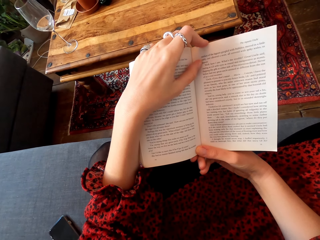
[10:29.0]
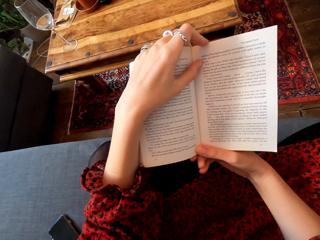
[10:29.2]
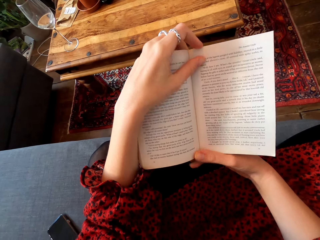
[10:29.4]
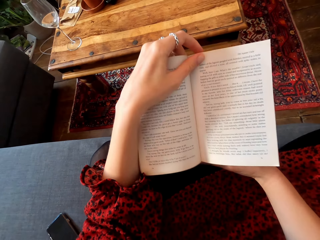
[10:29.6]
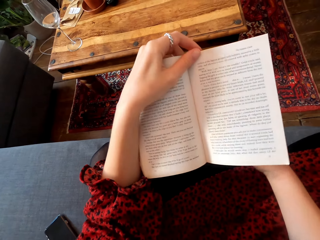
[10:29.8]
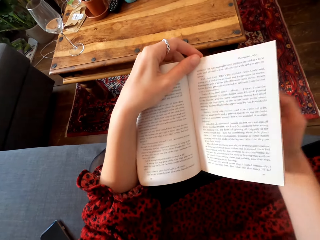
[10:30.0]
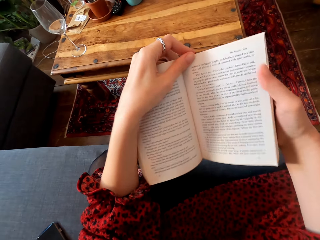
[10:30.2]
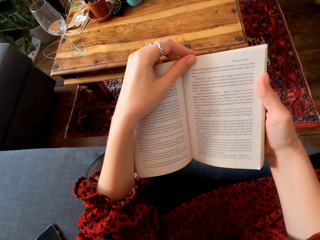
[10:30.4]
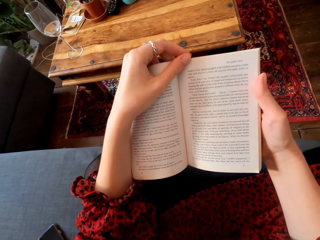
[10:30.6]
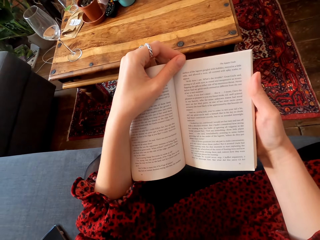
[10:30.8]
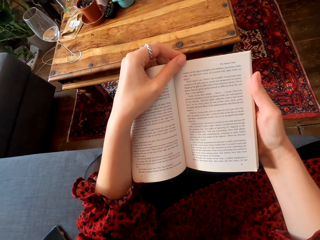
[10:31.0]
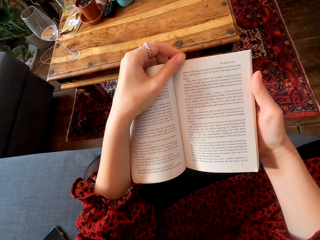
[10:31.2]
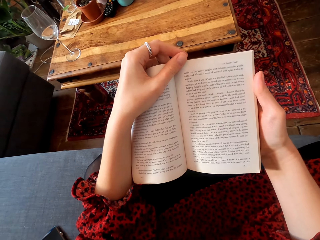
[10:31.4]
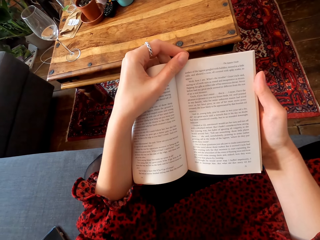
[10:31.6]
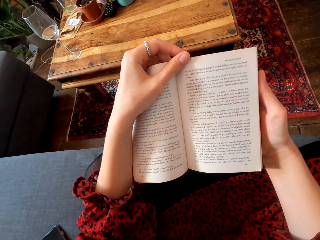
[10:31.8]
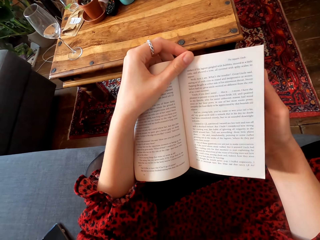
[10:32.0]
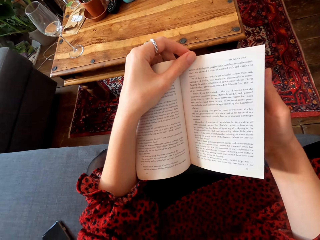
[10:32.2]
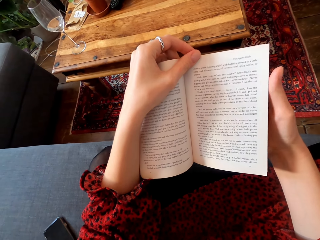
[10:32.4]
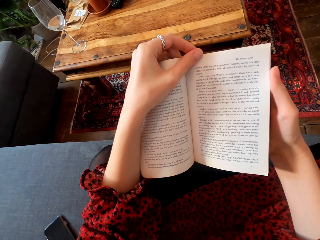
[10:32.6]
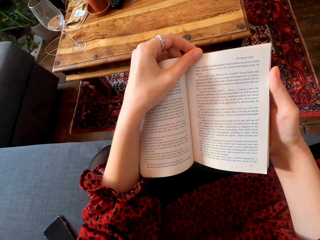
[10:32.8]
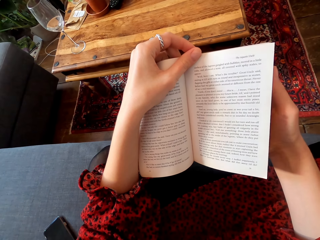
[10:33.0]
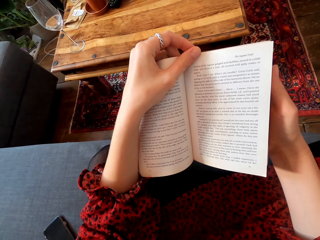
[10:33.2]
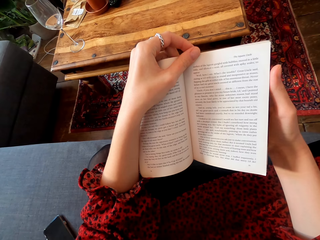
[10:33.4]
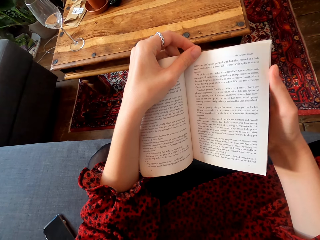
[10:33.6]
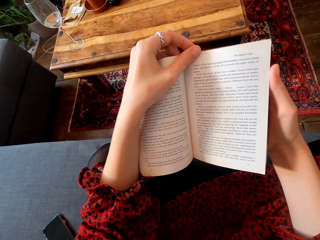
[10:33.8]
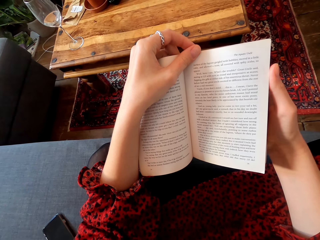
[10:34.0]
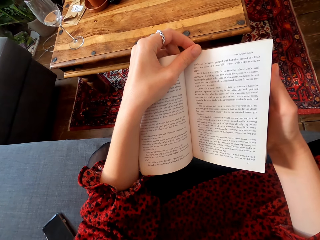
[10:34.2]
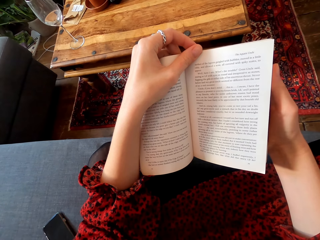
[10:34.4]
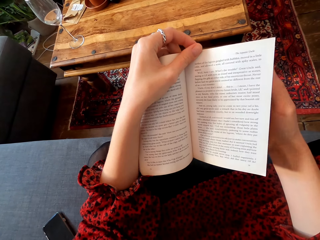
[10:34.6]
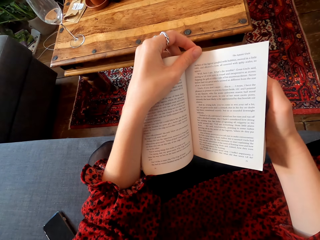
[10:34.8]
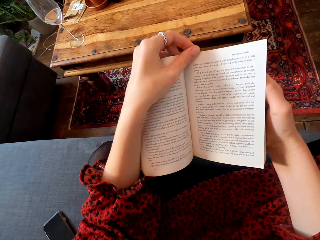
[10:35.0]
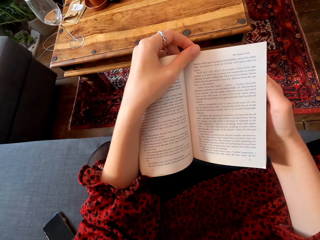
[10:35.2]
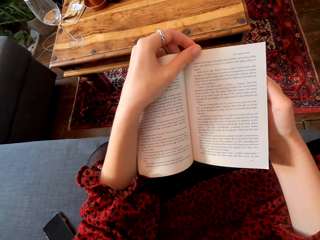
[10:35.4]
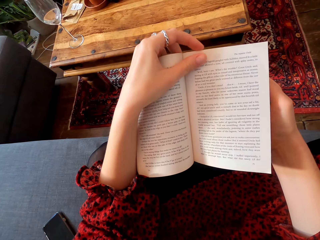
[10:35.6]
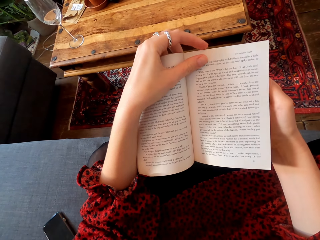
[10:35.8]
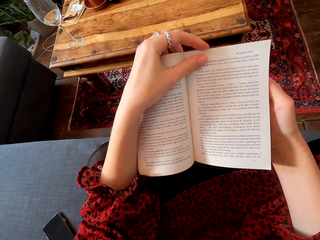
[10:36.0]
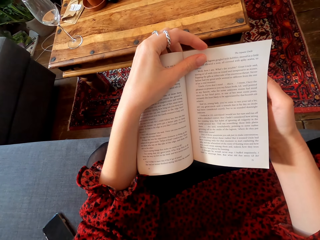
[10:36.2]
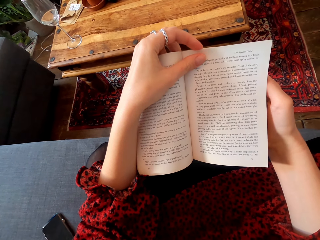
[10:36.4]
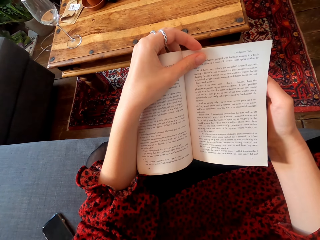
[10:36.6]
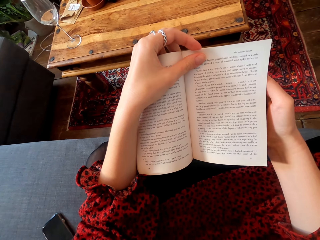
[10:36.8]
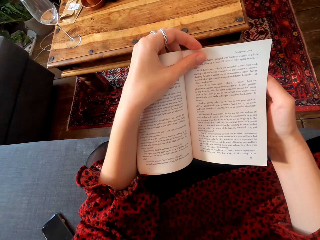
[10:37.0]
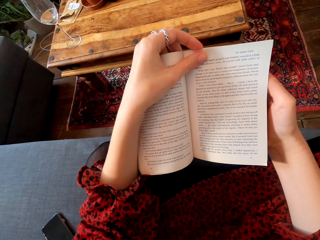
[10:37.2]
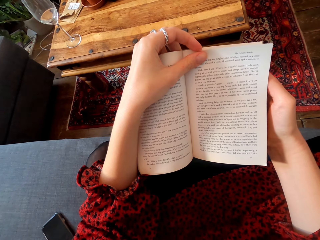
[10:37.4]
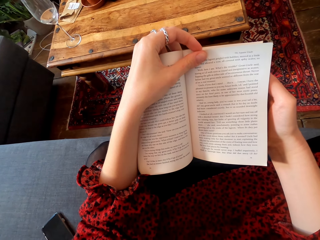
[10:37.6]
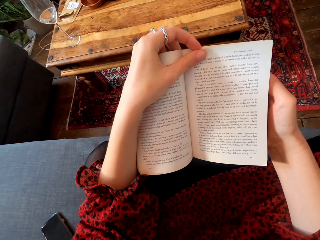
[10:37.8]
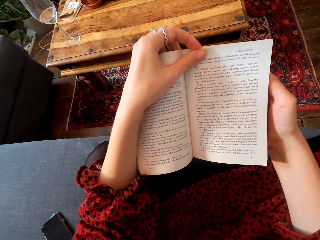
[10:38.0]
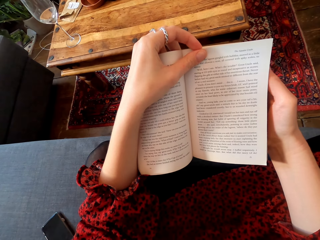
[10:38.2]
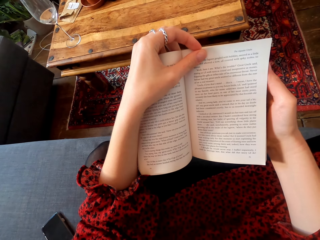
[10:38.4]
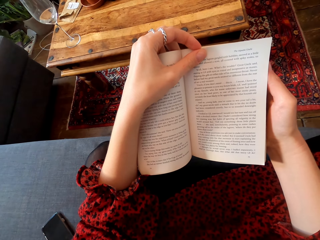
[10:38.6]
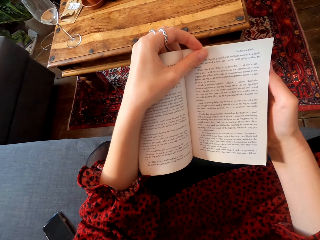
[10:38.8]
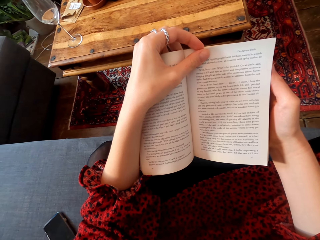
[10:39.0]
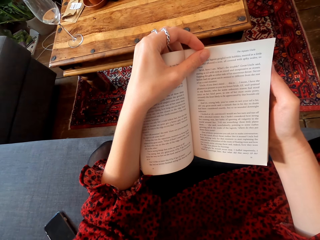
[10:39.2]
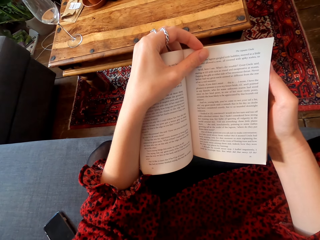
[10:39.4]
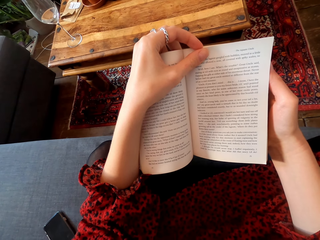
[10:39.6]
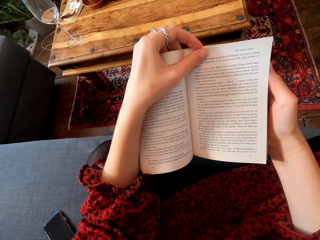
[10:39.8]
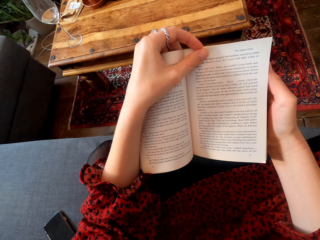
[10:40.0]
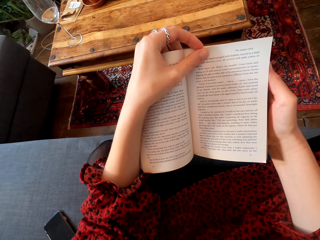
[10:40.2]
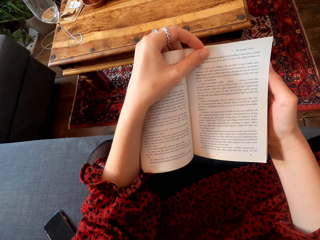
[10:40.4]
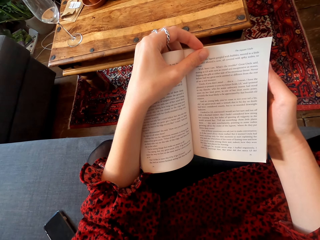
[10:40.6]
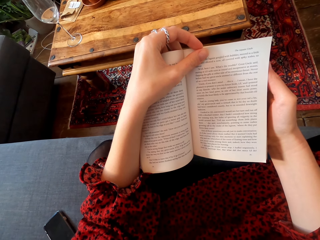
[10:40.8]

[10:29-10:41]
The camera wearer moves the right hand.
